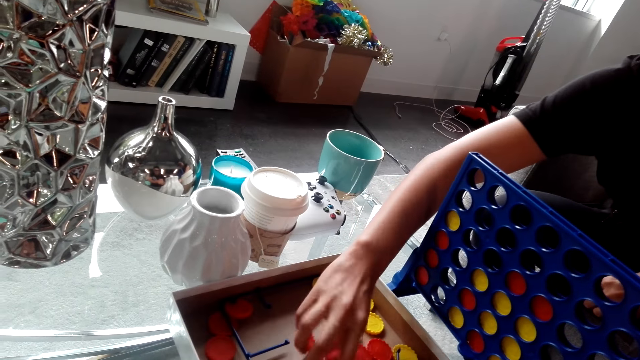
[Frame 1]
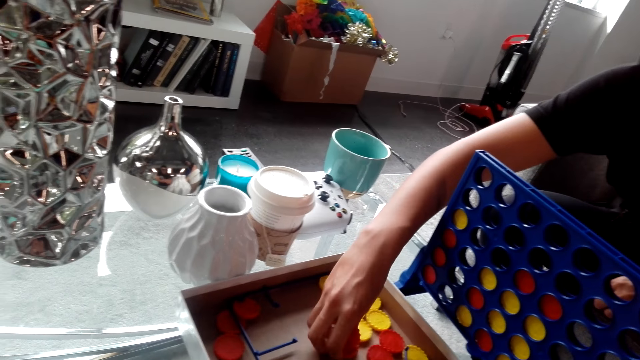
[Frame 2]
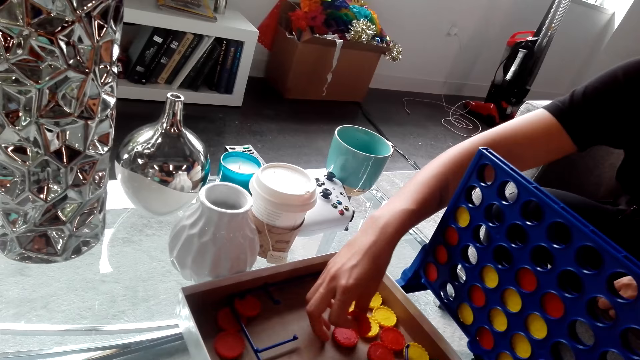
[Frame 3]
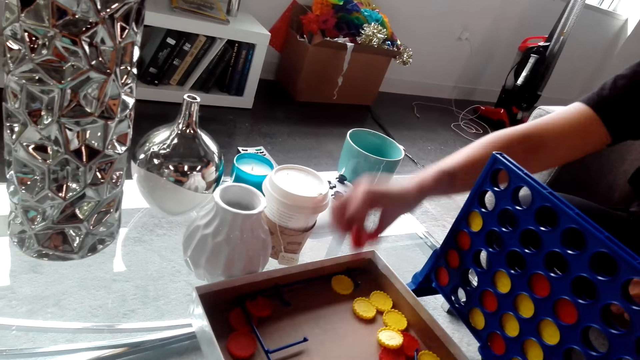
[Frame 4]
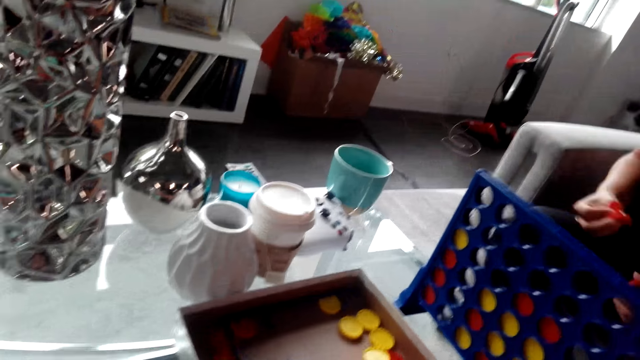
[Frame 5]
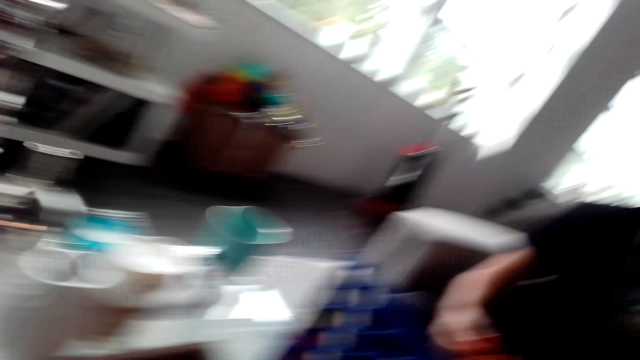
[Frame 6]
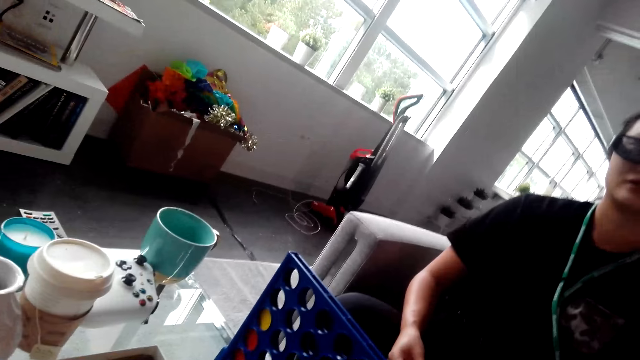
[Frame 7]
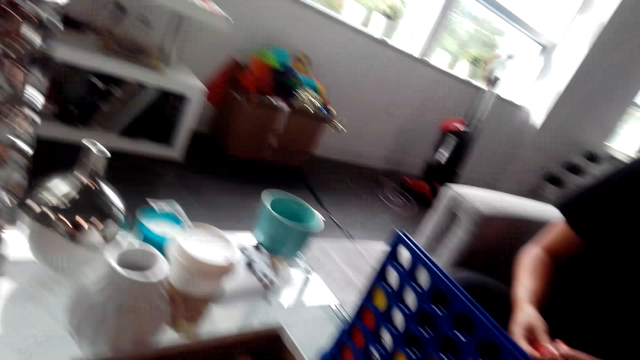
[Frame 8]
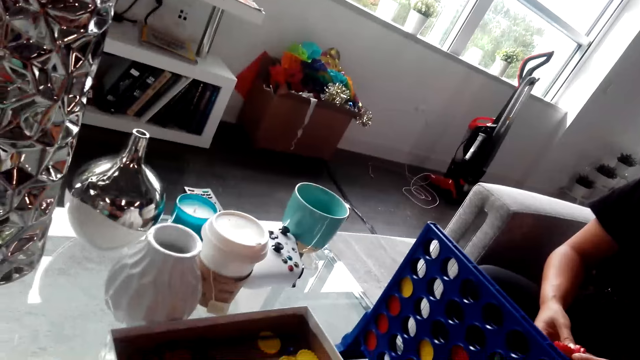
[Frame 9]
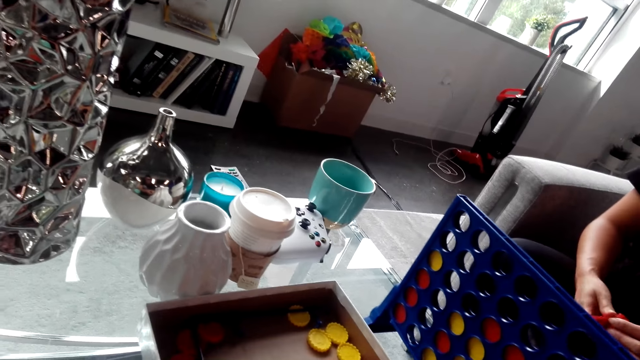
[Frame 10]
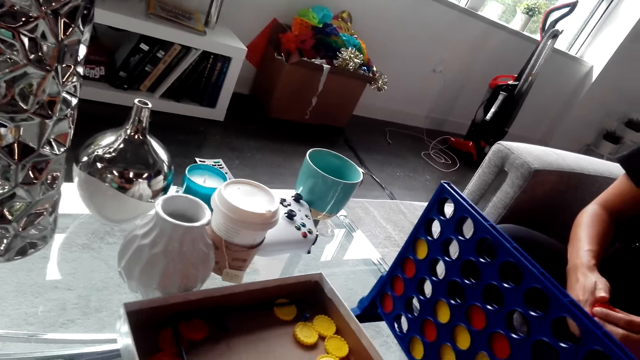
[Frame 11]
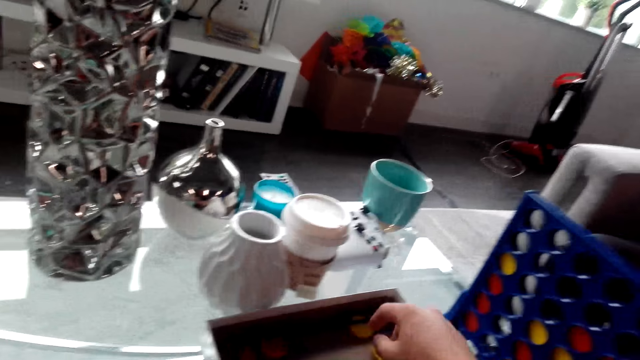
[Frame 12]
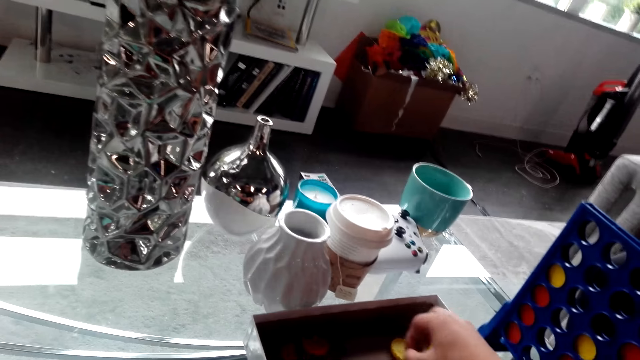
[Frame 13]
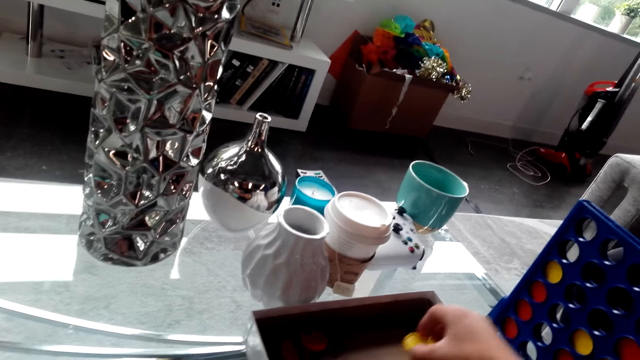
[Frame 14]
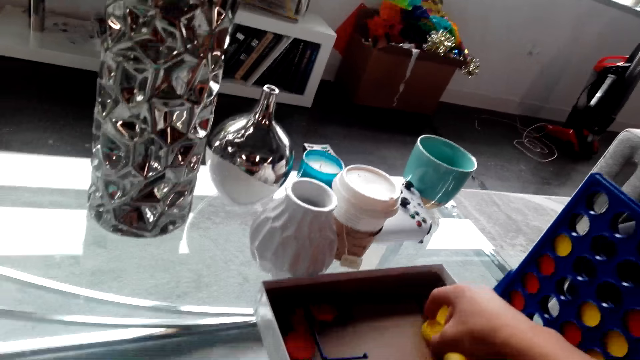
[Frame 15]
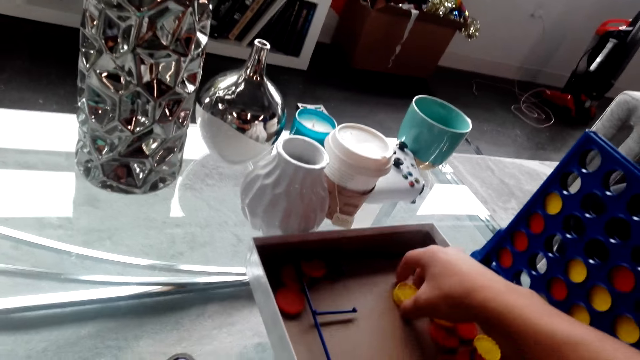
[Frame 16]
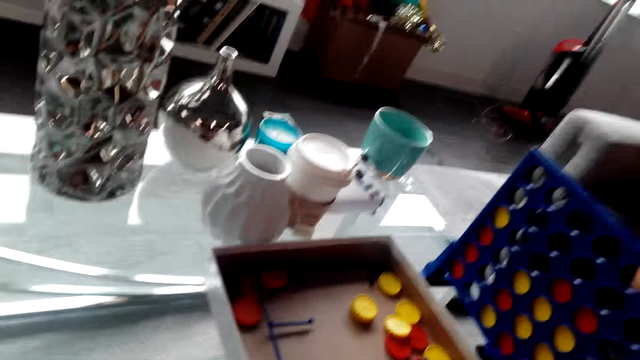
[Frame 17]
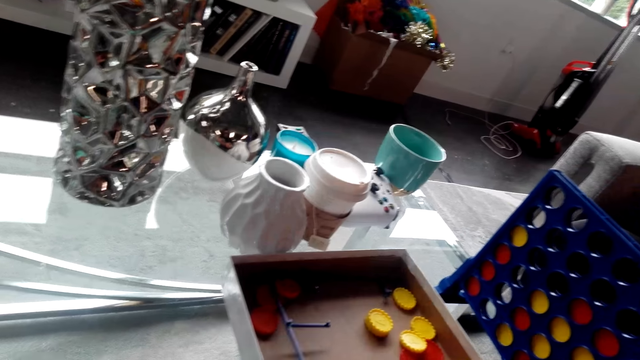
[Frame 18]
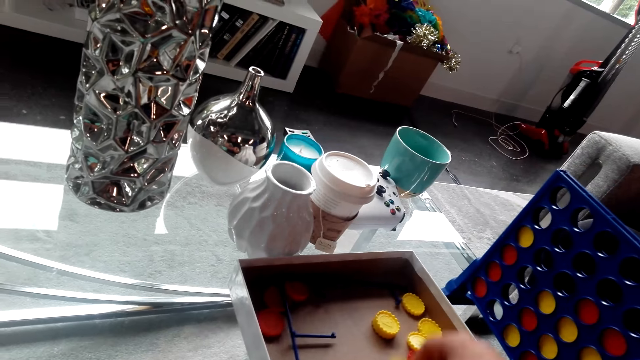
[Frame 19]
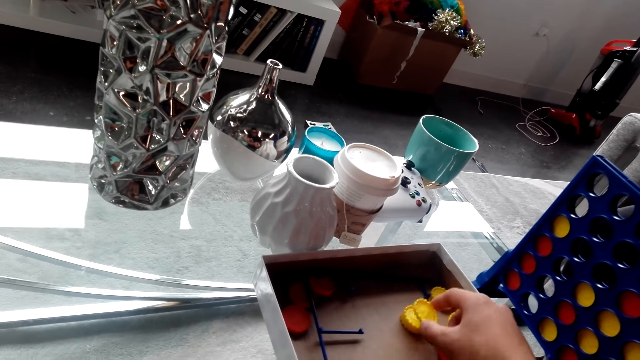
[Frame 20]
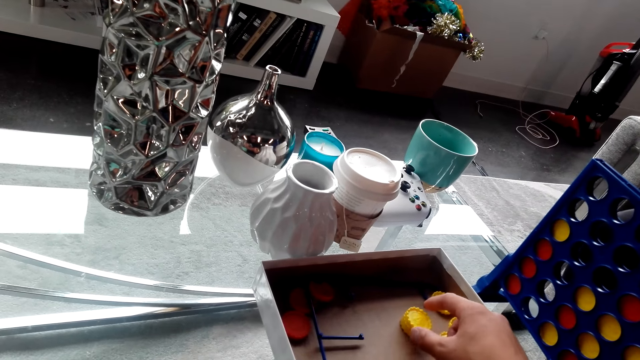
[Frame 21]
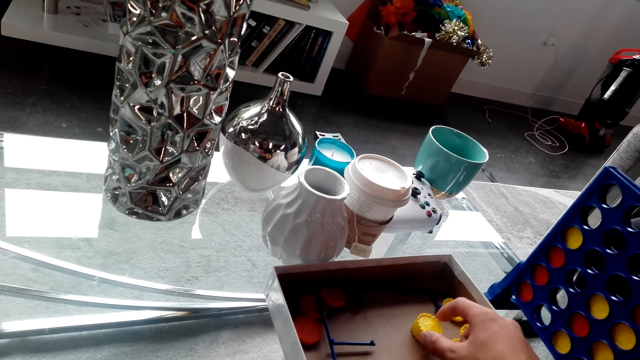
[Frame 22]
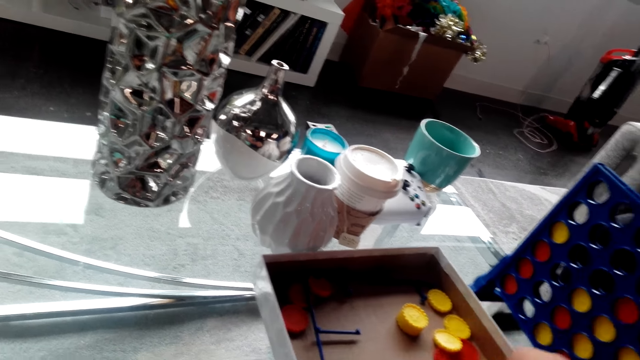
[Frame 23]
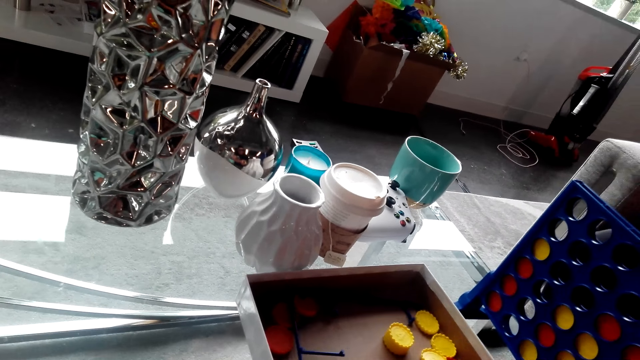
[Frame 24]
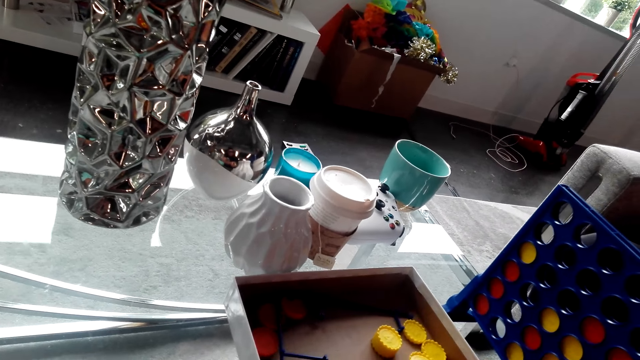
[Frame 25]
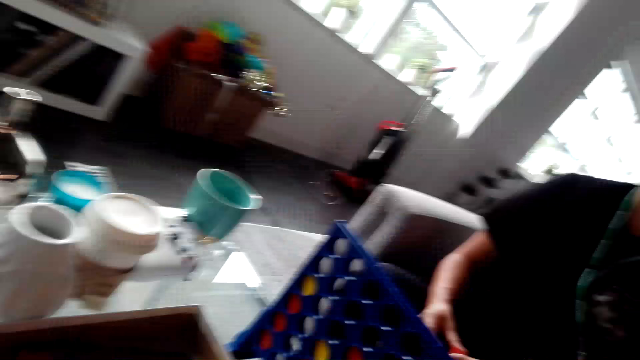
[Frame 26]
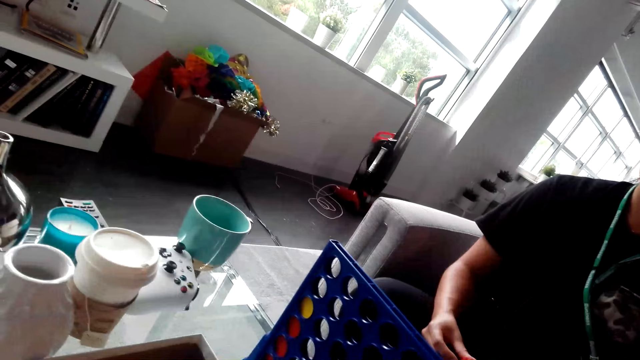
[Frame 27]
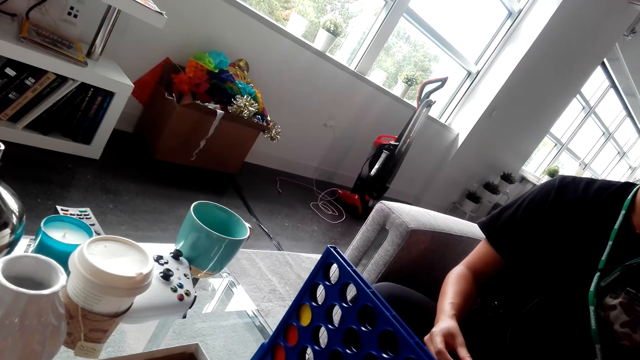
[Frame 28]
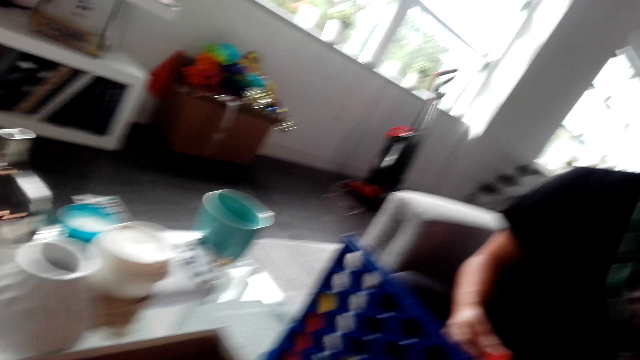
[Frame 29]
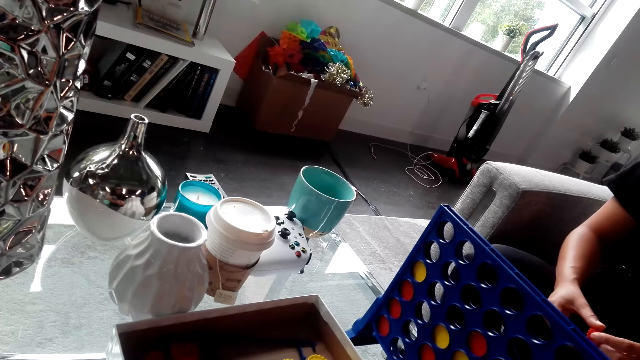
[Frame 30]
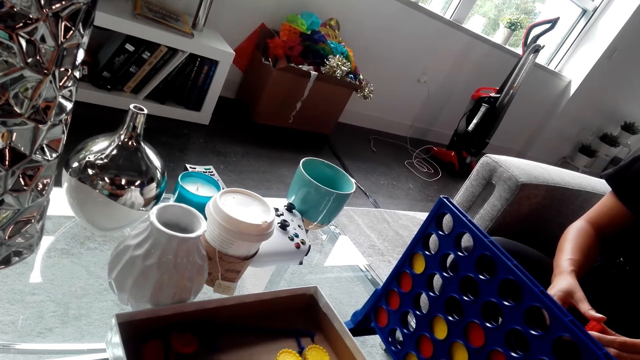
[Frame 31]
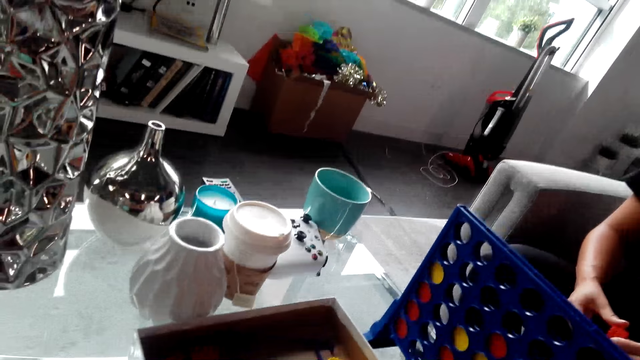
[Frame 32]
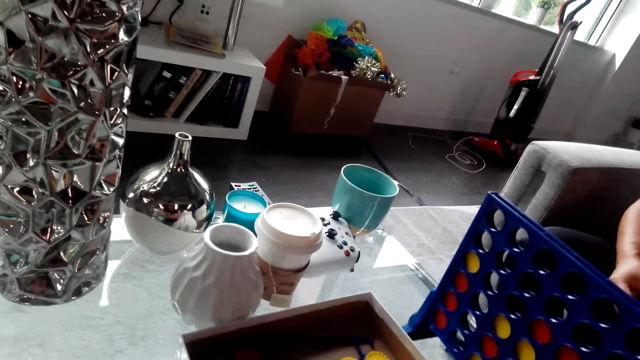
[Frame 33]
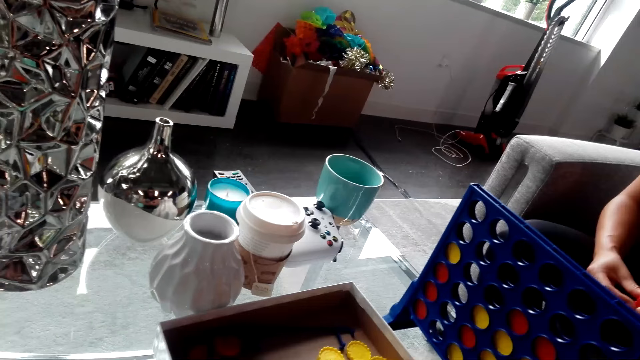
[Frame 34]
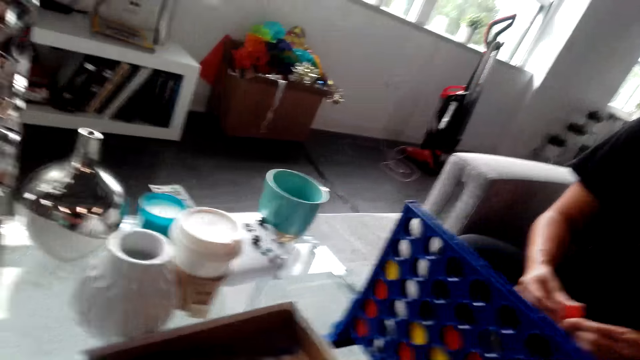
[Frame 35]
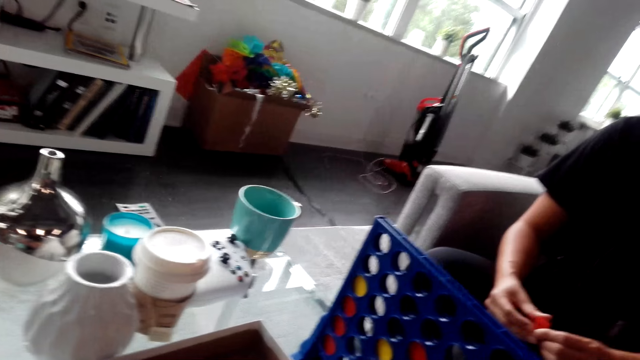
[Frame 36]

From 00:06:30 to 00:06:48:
A lady collects bottle tops. The camera wearer interacts with the lady. They gather bottle tops. They play the bottle top game. They communicate to the lady.

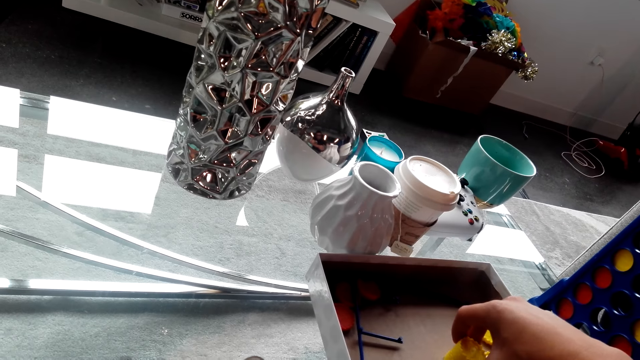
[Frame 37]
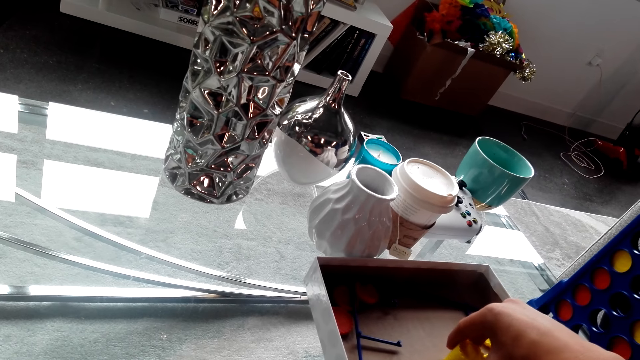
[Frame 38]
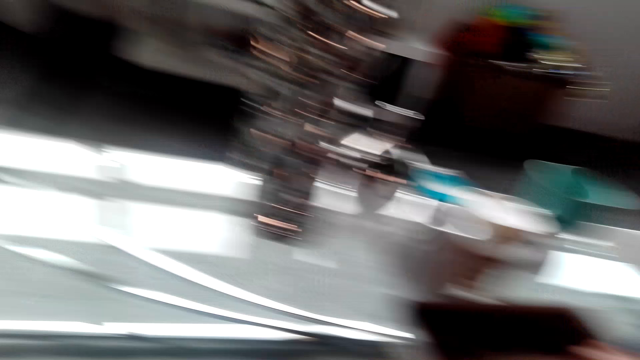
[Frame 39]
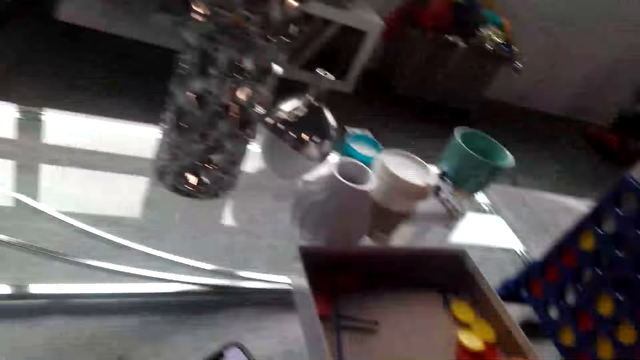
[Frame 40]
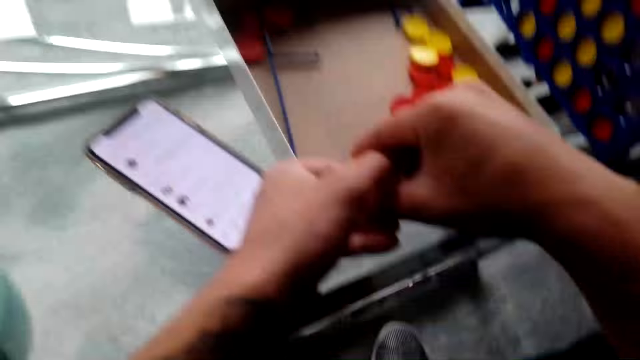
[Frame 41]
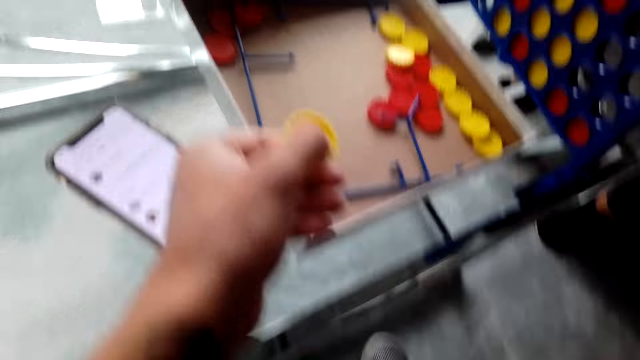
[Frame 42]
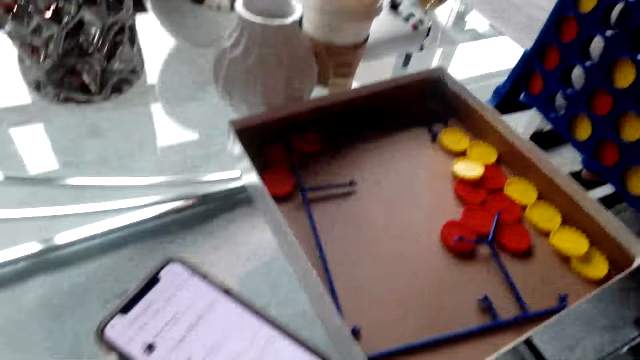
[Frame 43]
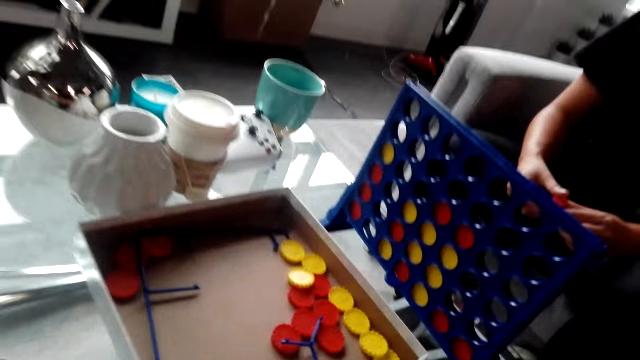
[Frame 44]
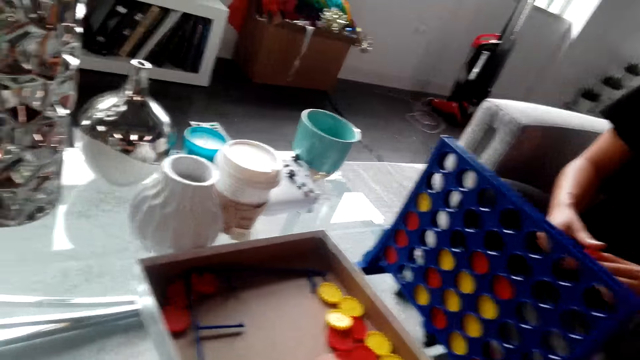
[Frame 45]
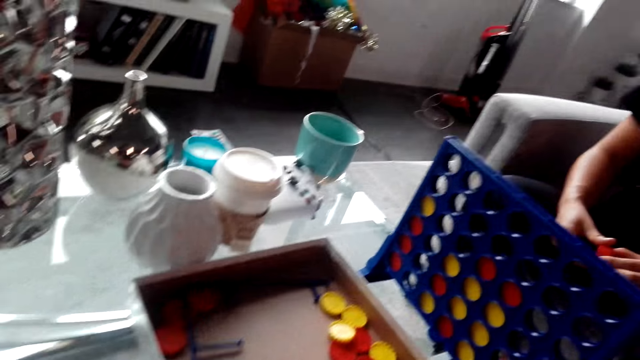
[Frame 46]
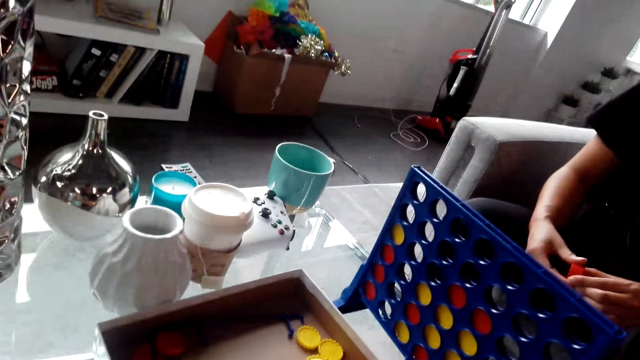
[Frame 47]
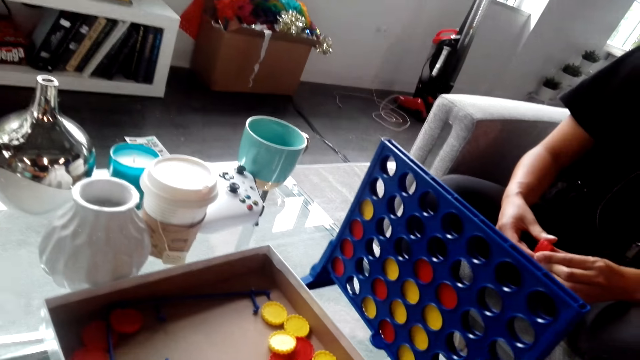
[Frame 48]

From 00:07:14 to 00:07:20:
The camera wearer holds the bottle top game. They interact with a lady.
